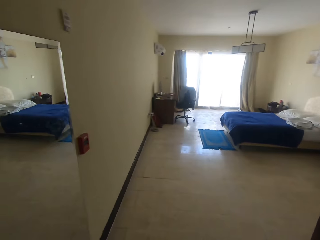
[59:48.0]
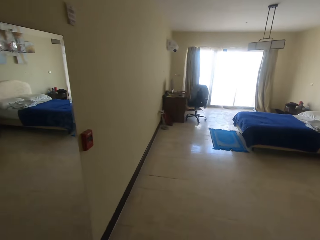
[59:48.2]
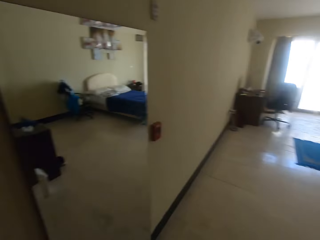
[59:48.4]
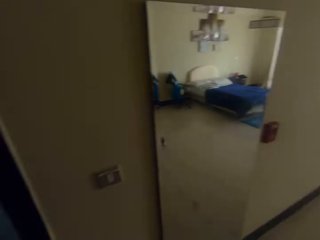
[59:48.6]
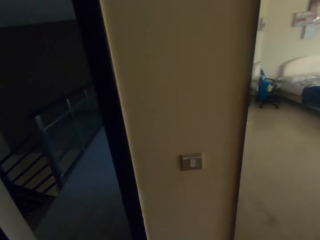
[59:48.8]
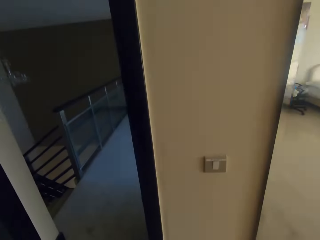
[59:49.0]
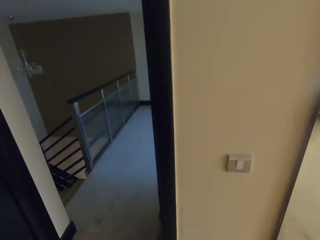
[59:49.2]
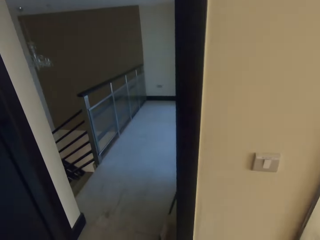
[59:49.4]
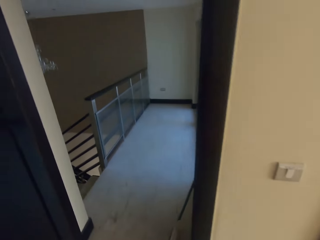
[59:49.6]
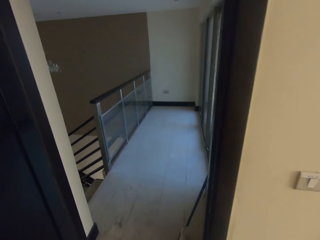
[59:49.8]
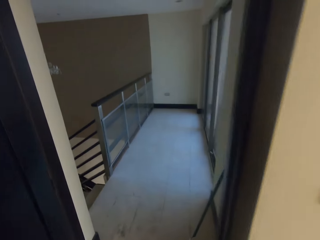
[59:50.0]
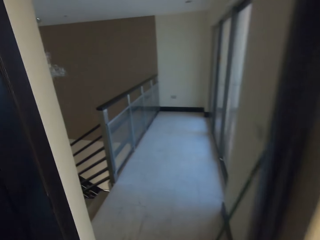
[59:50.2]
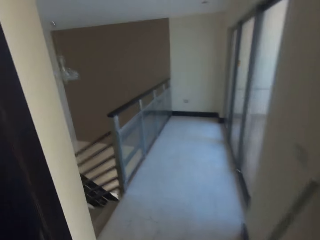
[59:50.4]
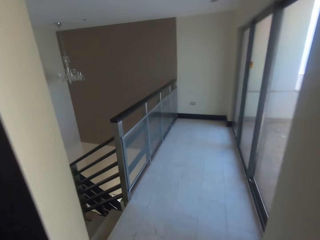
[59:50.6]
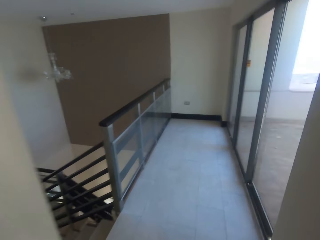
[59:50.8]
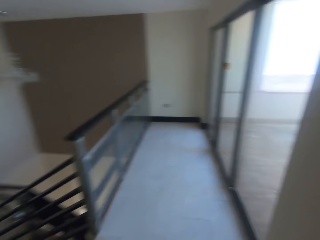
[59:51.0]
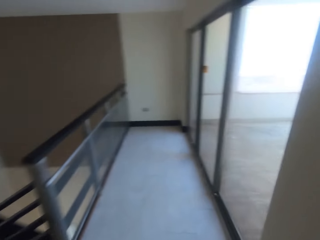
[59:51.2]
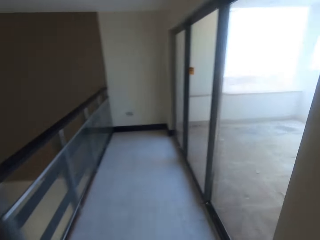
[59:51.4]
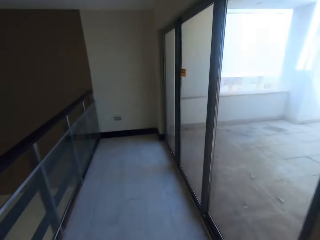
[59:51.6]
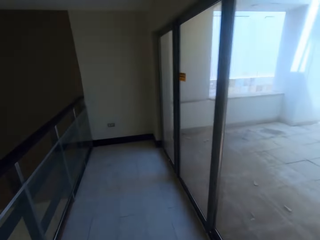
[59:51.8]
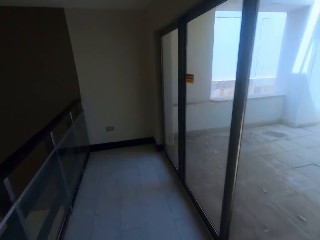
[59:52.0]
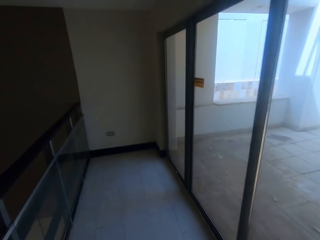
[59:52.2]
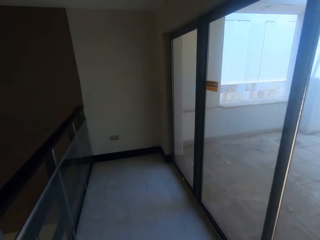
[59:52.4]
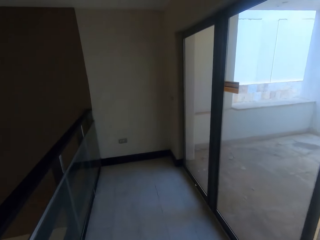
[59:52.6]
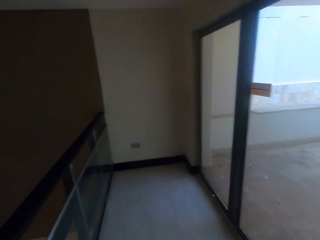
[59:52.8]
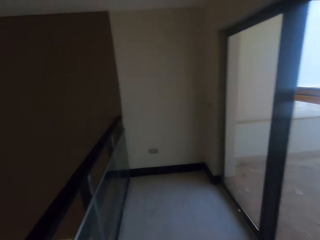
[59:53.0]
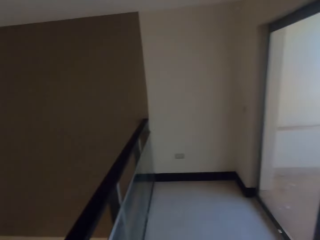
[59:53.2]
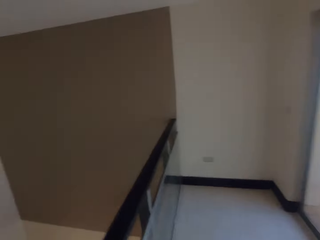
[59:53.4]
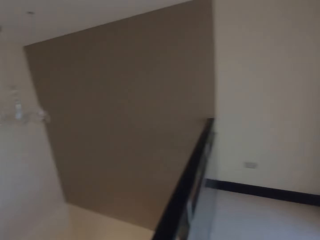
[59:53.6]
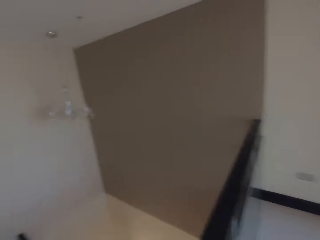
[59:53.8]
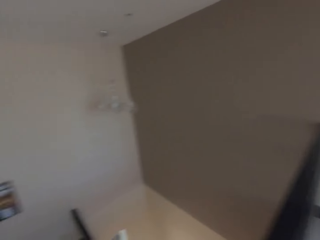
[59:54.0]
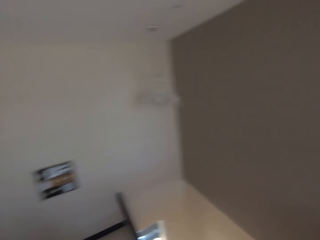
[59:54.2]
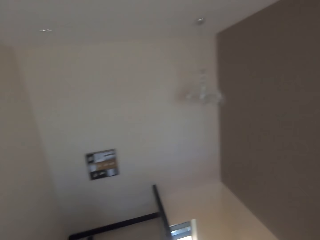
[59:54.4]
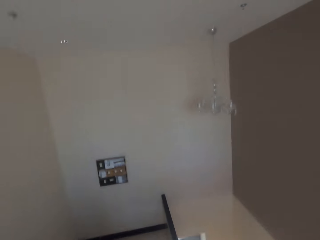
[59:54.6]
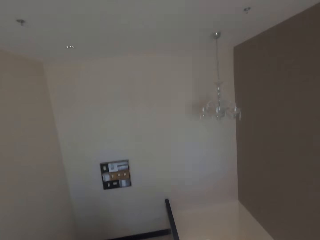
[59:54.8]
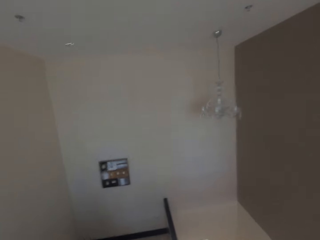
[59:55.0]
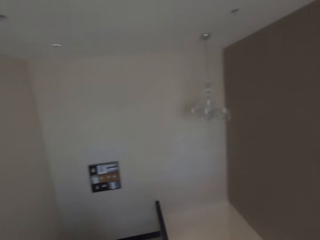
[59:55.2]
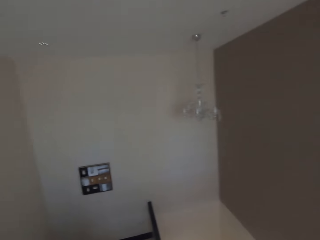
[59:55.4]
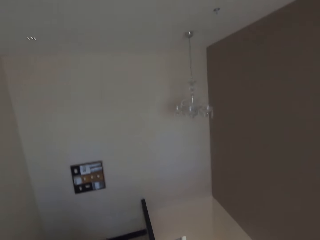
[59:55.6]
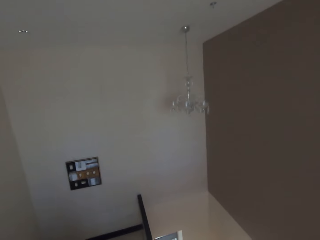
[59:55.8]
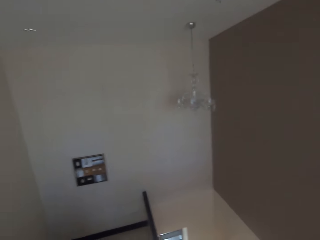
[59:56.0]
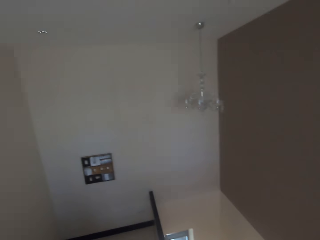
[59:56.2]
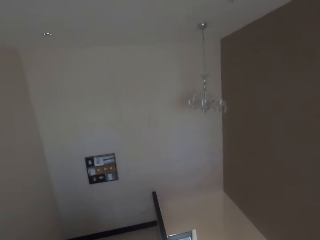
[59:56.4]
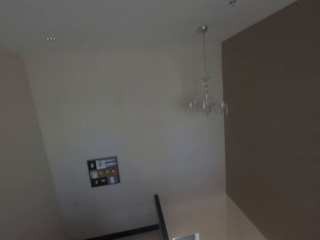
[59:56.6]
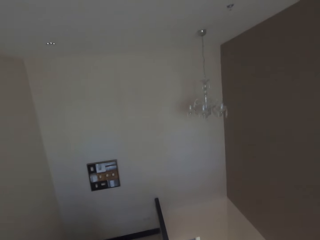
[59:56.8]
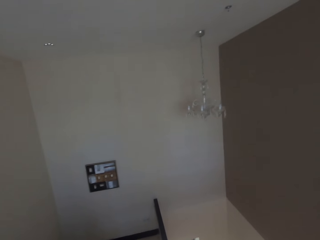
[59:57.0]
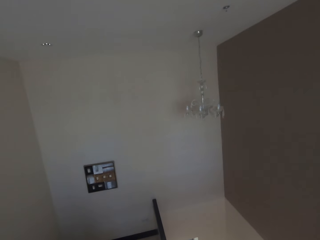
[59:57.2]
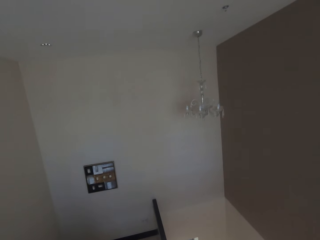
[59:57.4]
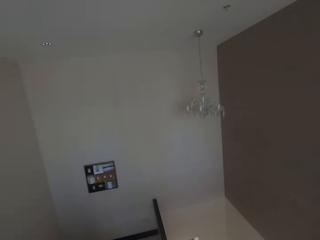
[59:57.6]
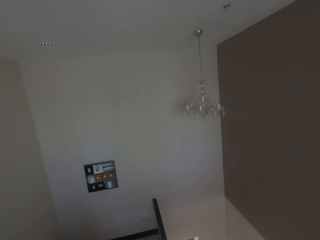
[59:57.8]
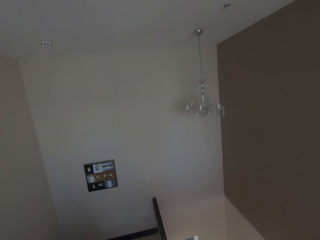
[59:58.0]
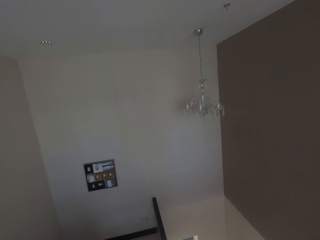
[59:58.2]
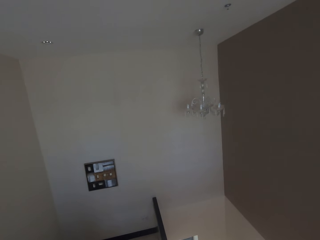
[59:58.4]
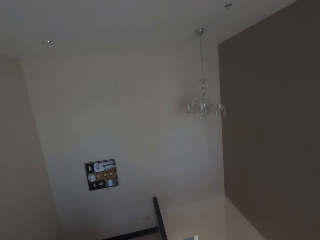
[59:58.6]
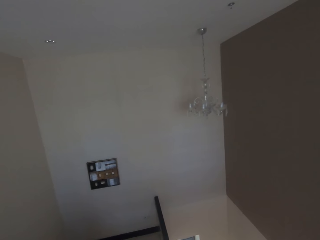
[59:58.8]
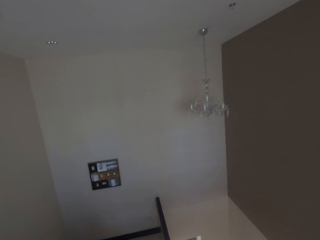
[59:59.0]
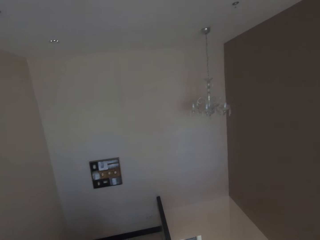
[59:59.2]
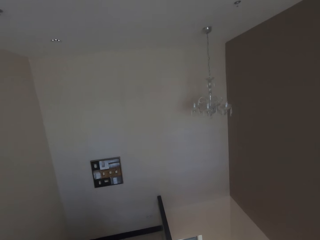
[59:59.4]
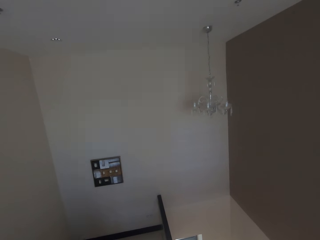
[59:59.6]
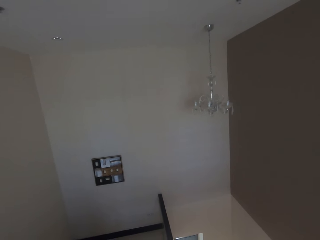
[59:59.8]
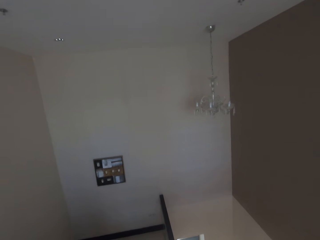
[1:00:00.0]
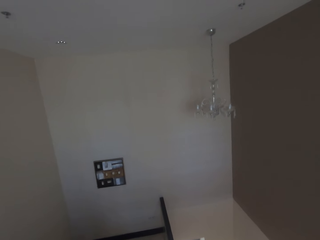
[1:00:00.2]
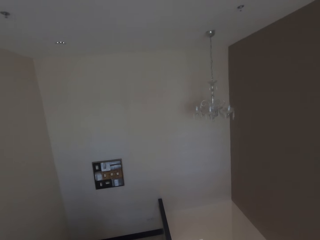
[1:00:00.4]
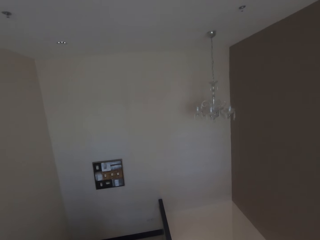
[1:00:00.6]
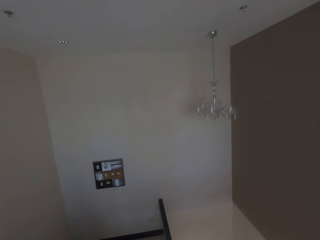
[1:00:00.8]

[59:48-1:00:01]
The camera wearer looks around the room.

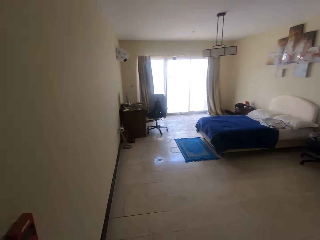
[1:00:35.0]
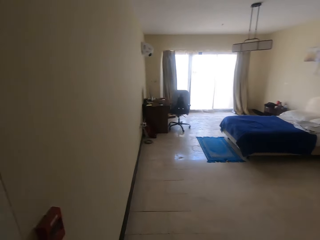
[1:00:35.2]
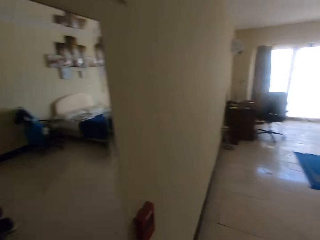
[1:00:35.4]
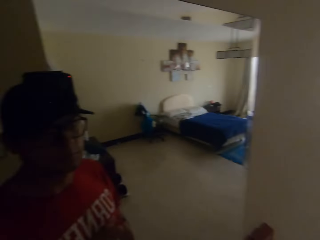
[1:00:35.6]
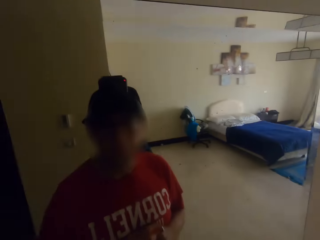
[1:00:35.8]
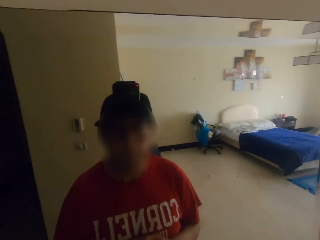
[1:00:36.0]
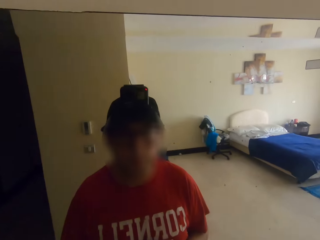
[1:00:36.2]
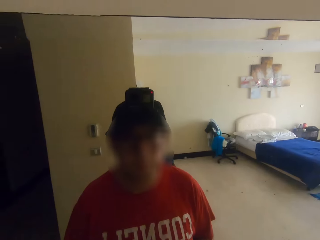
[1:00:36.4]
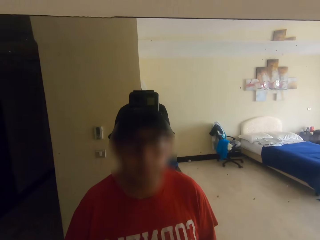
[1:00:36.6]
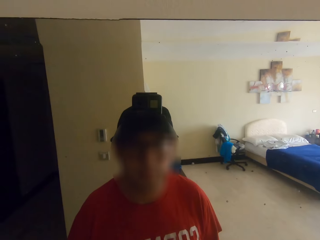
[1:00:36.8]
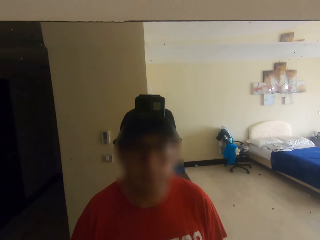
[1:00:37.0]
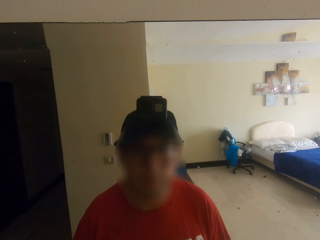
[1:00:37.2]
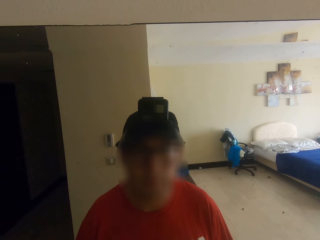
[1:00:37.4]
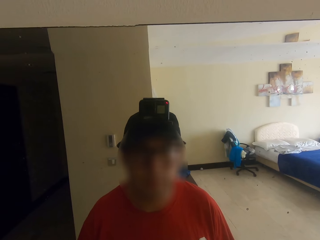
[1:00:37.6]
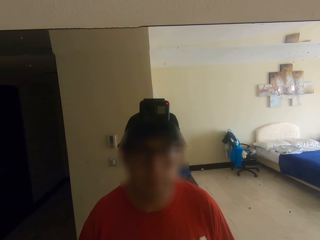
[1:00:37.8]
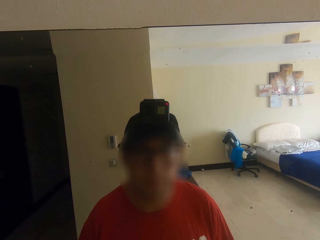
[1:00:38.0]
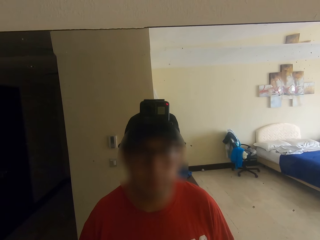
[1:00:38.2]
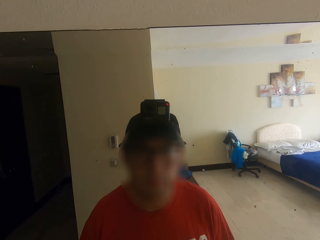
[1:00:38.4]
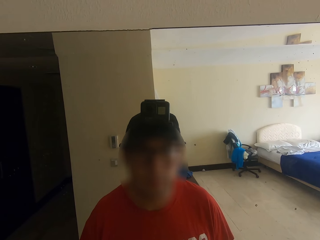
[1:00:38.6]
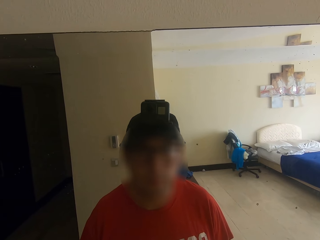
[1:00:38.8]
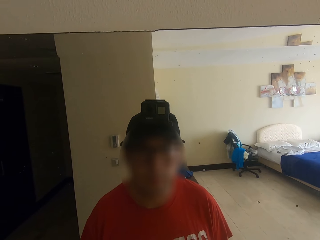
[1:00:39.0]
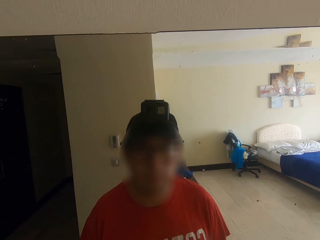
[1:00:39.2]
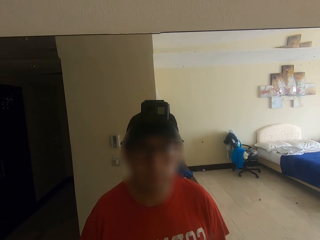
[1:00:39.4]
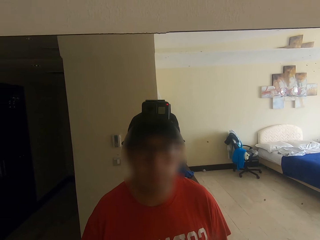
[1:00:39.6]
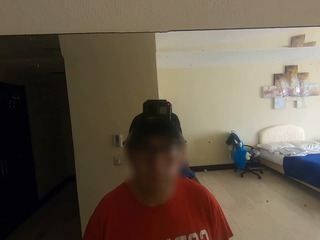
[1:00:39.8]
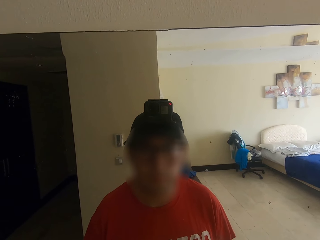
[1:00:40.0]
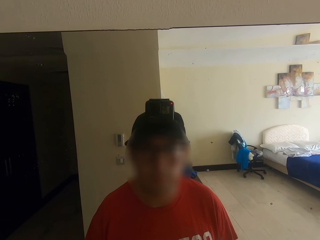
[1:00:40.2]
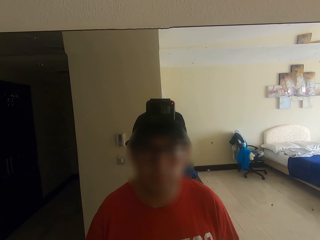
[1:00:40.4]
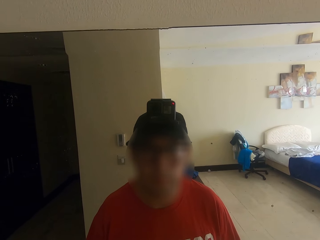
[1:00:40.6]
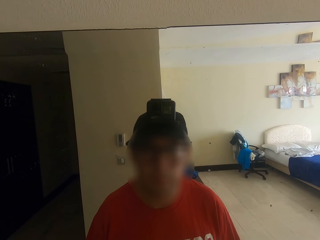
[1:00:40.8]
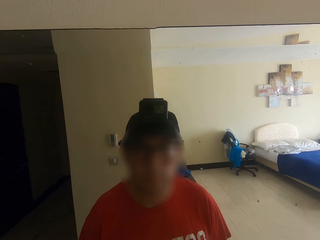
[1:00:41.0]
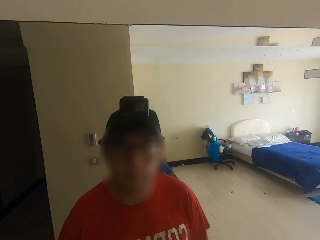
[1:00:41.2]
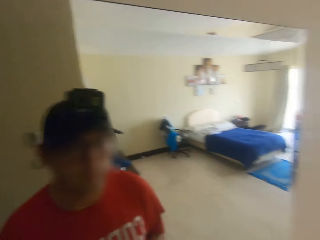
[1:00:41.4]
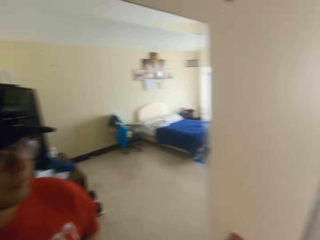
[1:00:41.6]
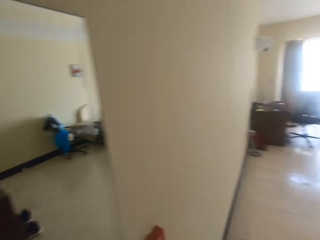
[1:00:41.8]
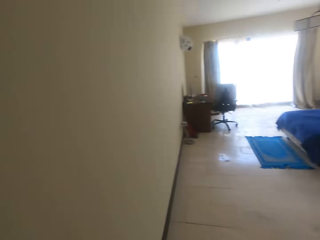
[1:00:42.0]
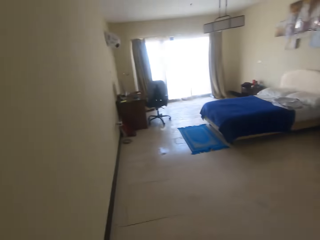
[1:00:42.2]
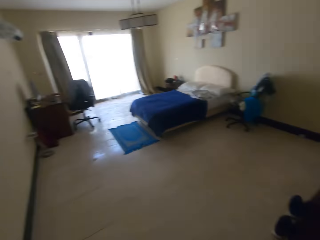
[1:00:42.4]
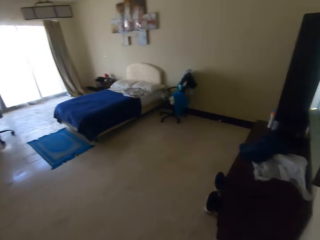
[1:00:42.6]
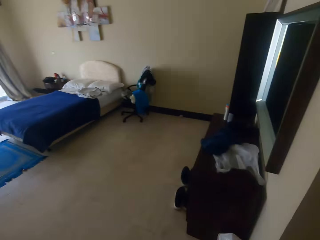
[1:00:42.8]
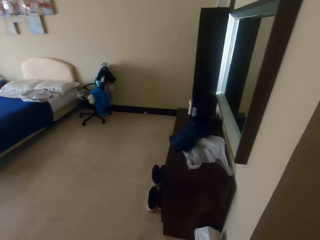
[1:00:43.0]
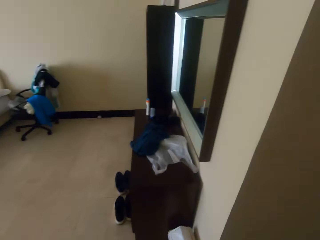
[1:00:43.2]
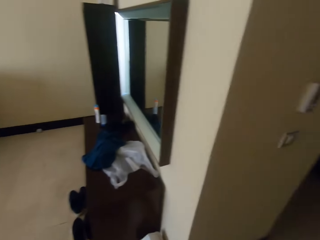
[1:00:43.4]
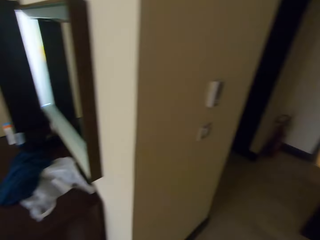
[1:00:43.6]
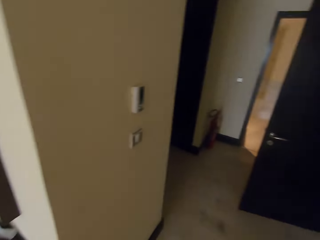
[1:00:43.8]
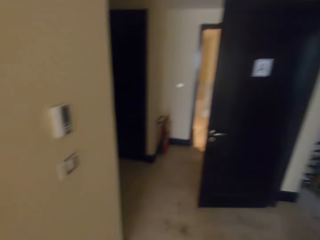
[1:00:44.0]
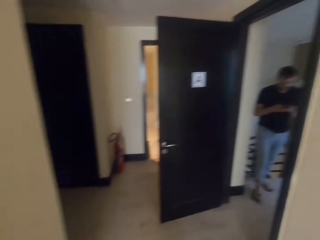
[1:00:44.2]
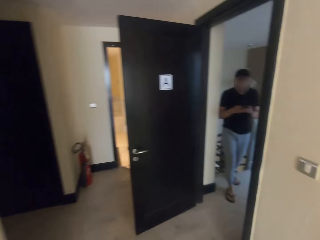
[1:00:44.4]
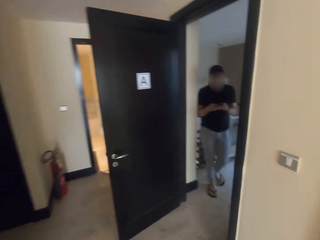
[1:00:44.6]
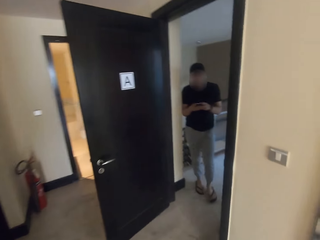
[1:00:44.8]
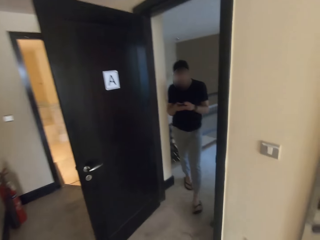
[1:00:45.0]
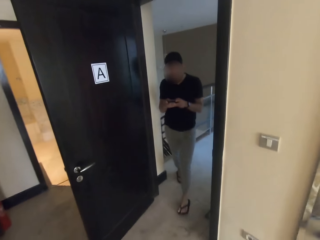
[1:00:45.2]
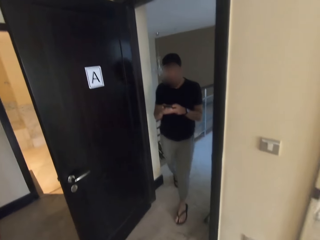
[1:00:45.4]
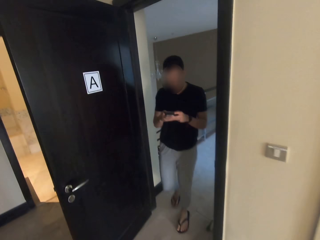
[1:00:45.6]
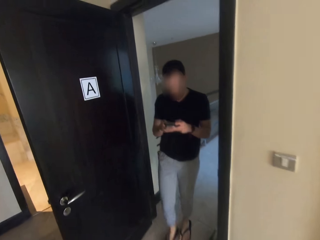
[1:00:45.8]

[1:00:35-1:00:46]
The camera wearer checks the mirror. They talk to a woman. They walk around the room.
